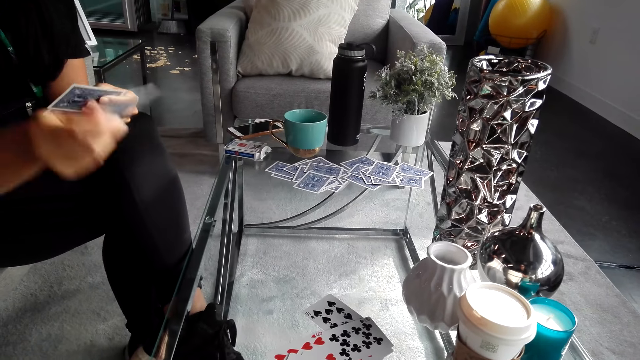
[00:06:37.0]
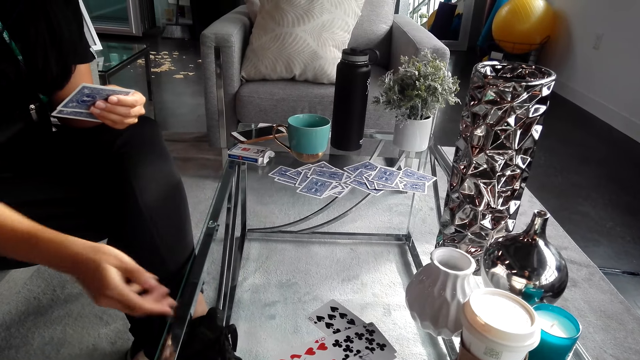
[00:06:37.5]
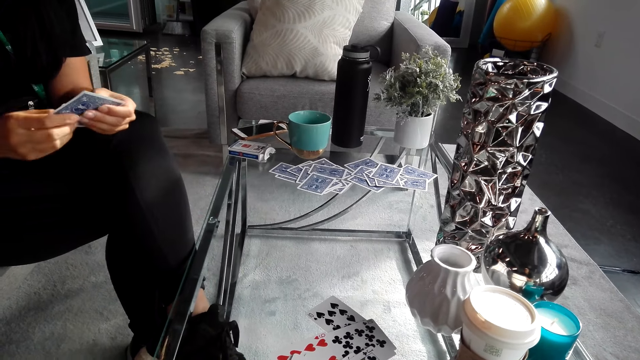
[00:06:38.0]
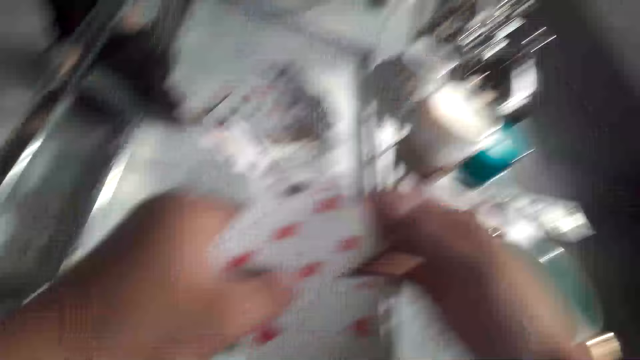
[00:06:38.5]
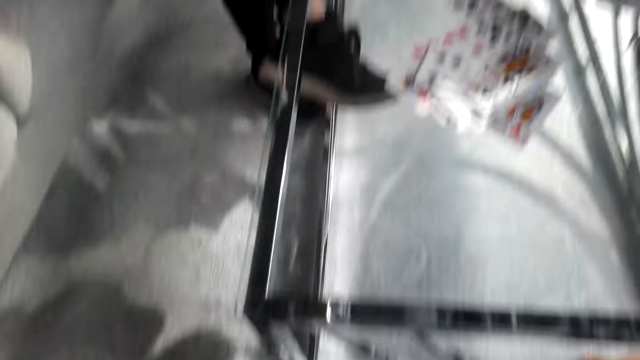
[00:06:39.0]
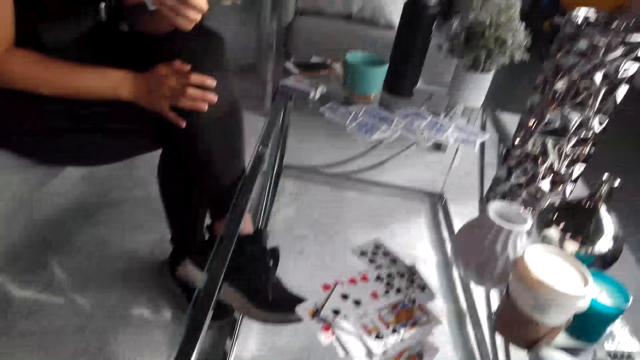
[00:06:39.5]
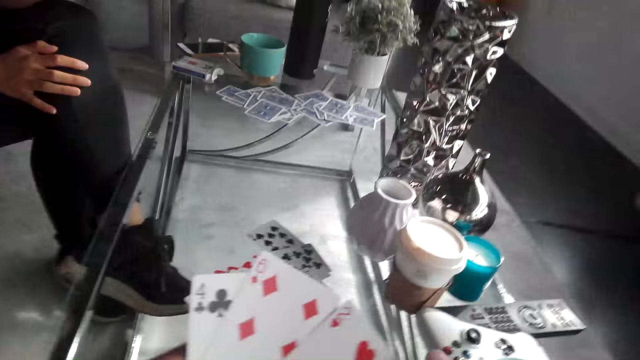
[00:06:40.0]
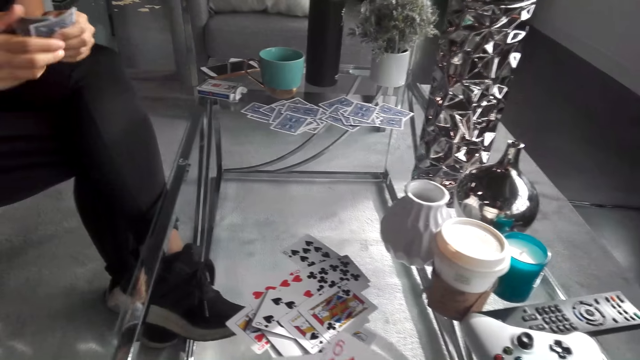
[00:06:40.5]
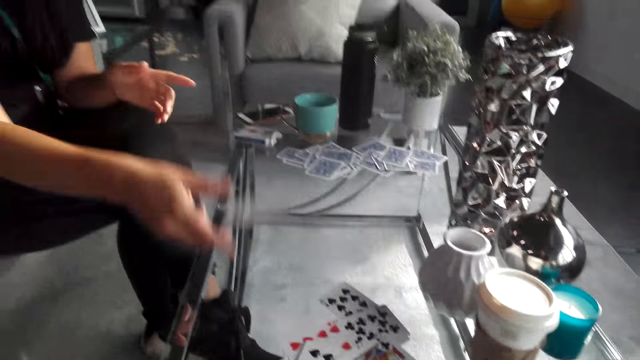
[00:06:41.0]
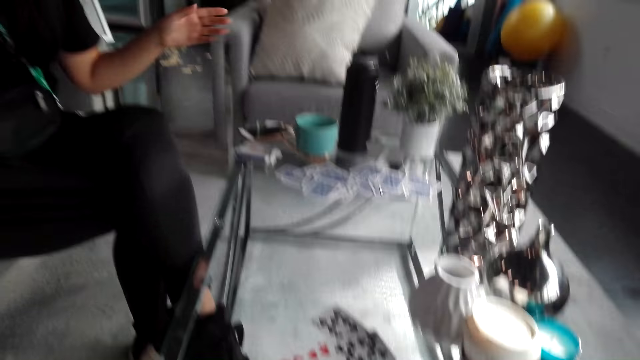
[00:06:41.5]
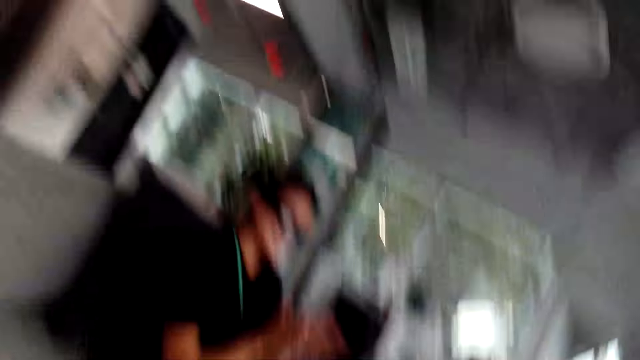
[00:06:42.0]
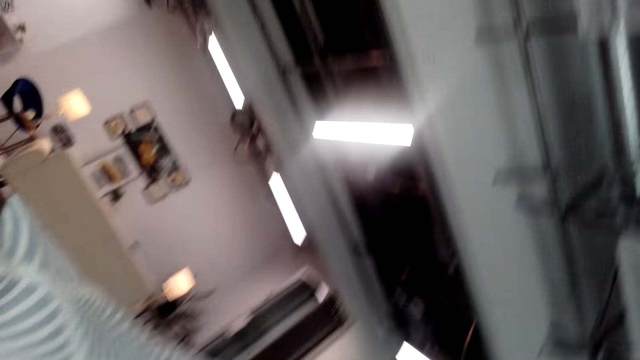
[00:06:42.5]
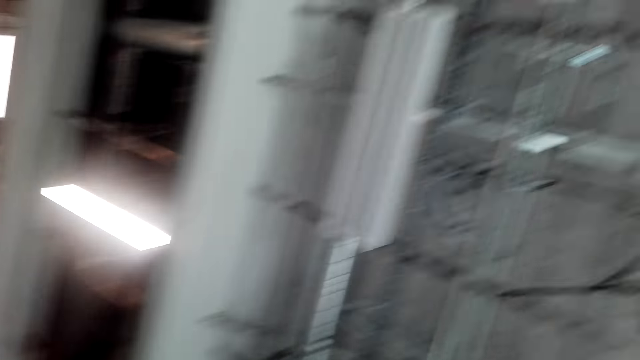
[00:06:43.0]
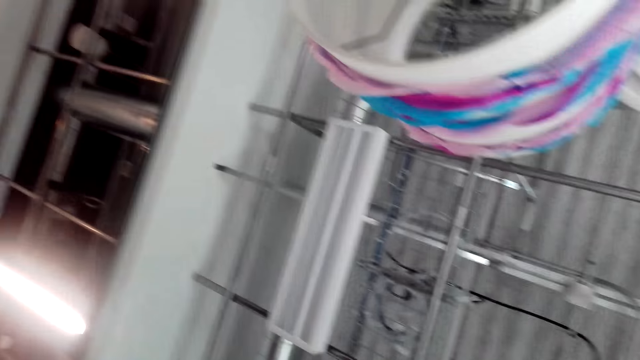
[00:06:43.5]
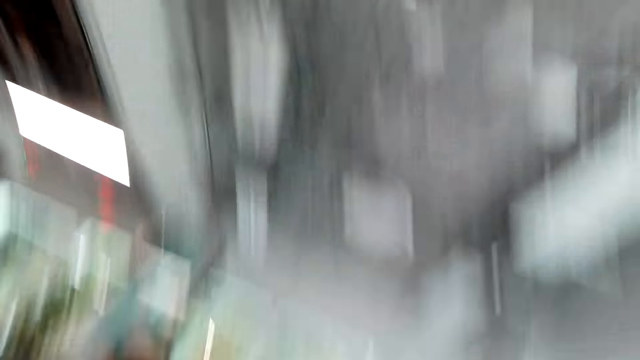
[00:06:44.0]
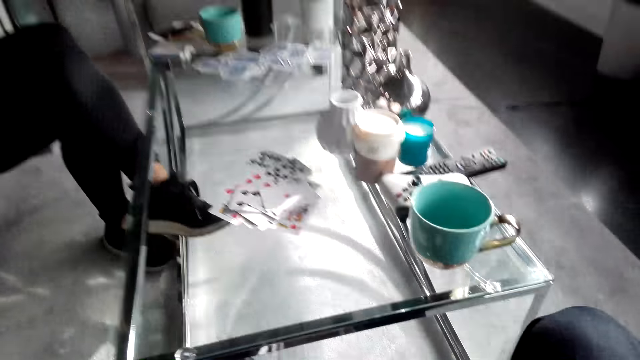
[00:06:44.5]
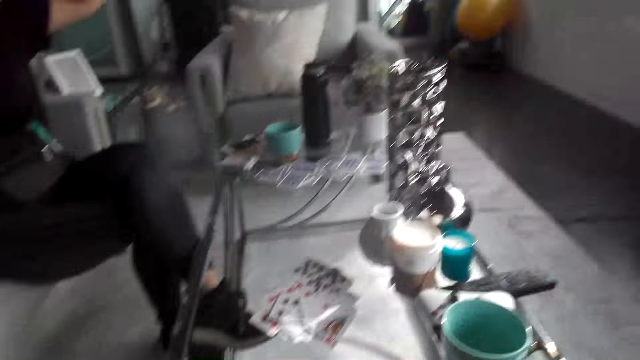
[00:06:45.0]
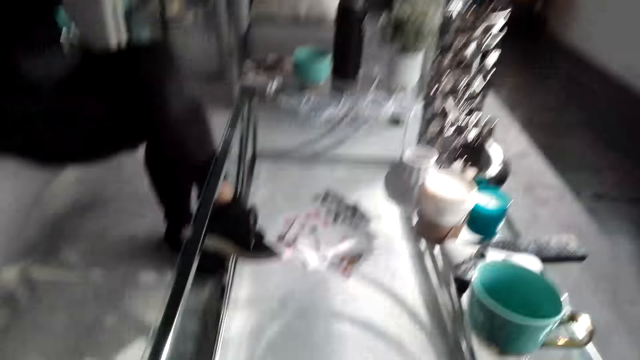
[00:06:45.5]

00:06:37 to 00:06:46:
A woman puts playing cards on the table. The camera wearer turns to the side. They hold playing cards. The woman puts the playing cards on the table. The woman converses with the camera wearer. The camera wearer turns around. They look around the house.

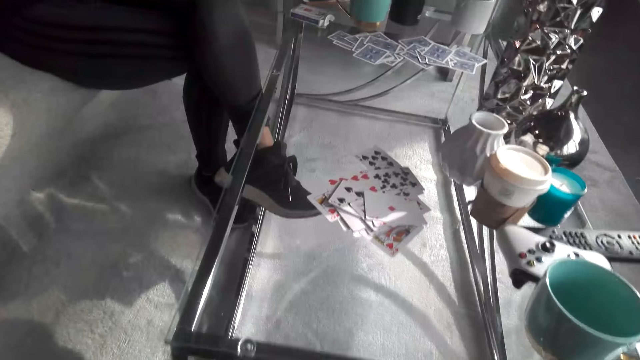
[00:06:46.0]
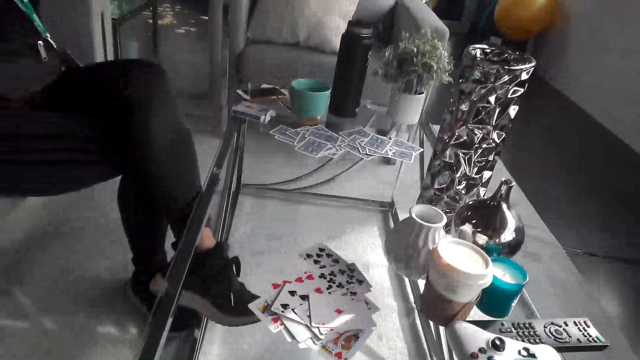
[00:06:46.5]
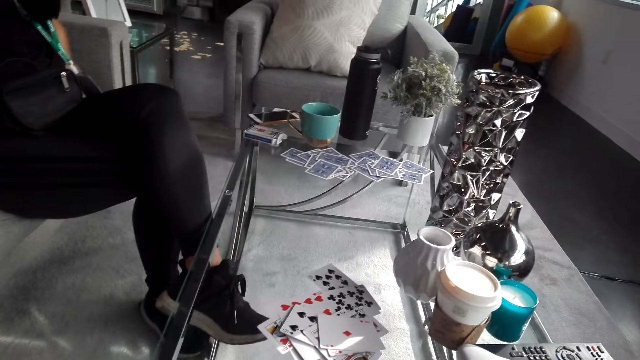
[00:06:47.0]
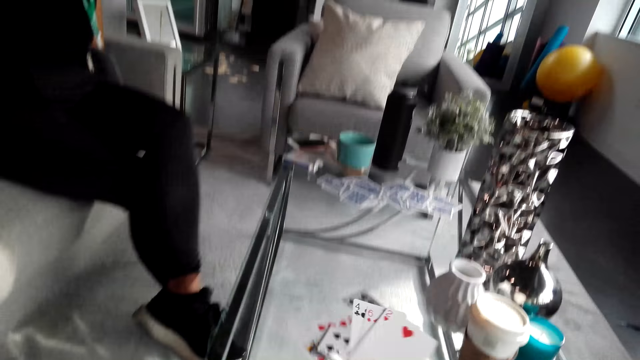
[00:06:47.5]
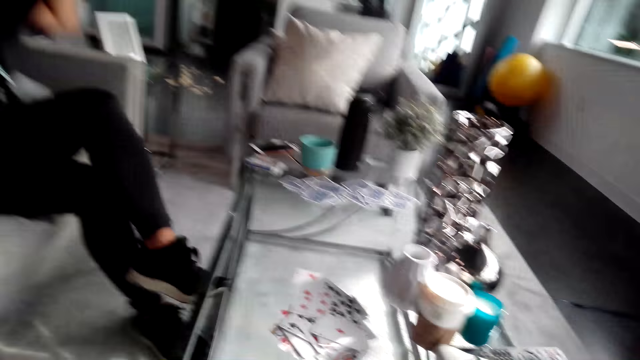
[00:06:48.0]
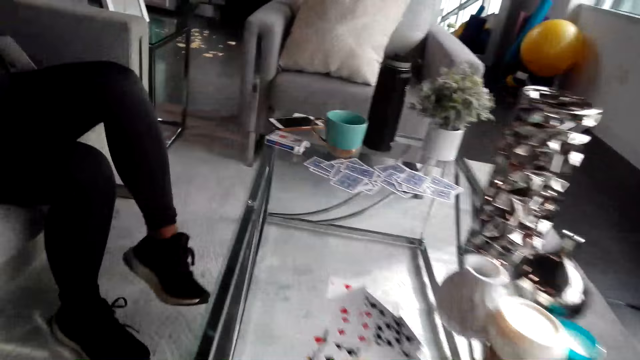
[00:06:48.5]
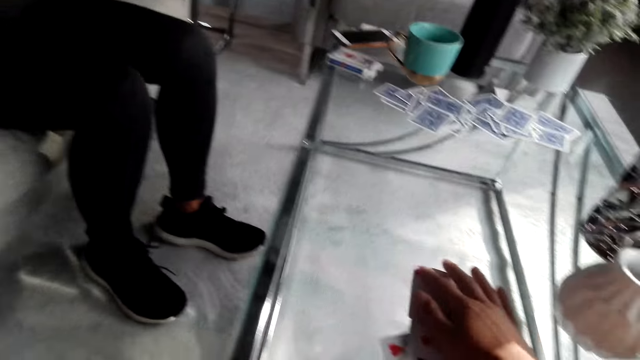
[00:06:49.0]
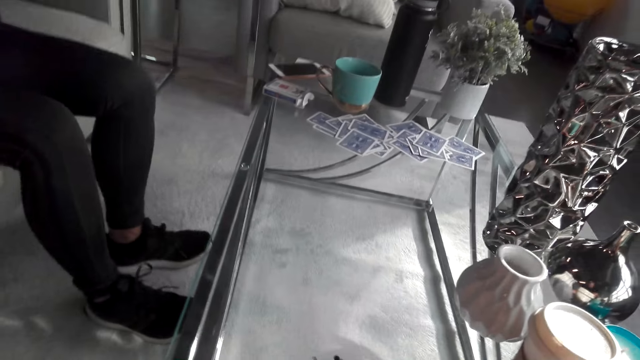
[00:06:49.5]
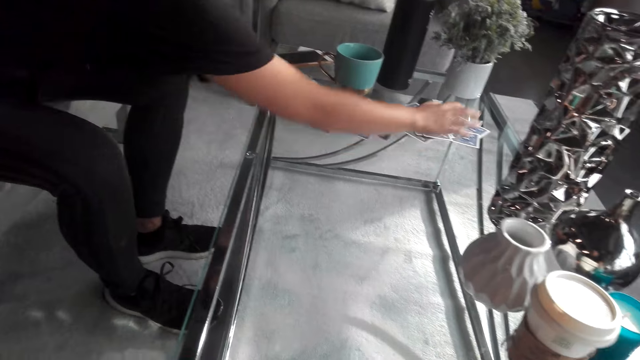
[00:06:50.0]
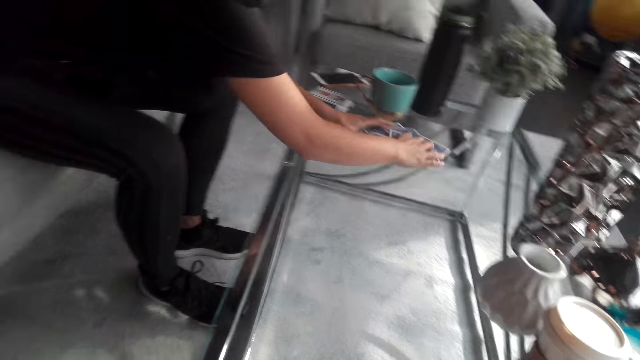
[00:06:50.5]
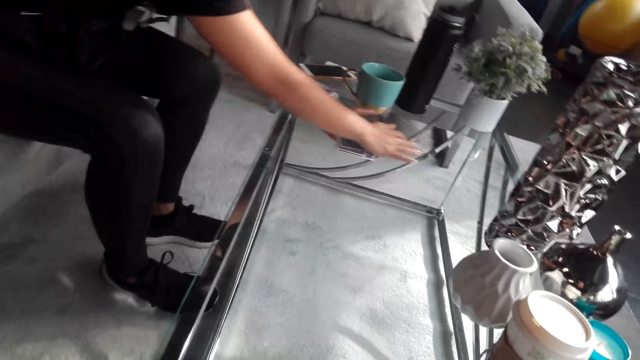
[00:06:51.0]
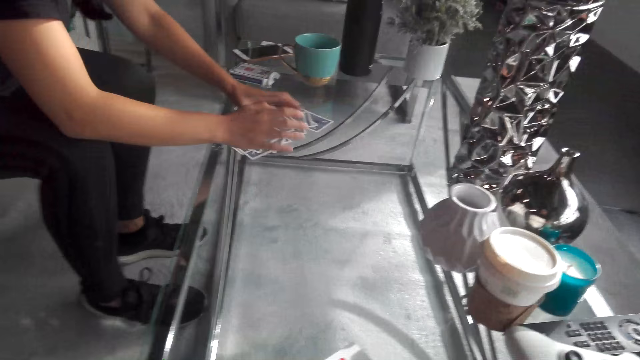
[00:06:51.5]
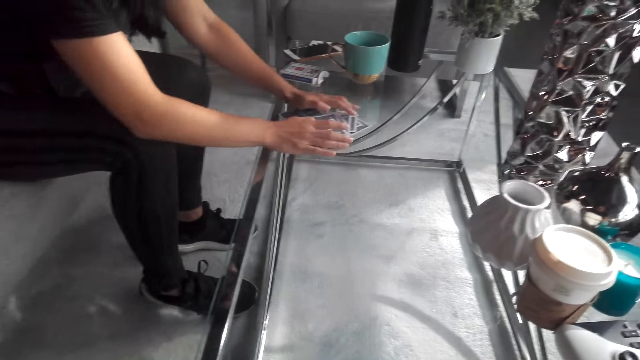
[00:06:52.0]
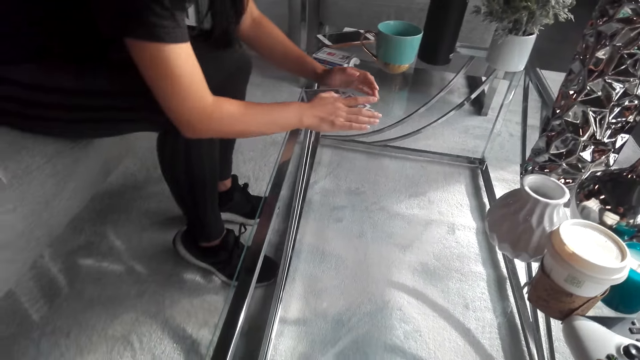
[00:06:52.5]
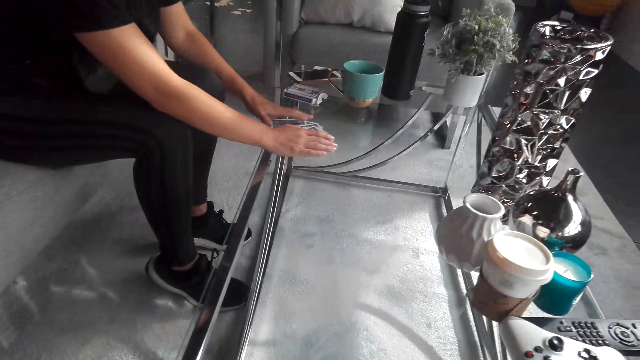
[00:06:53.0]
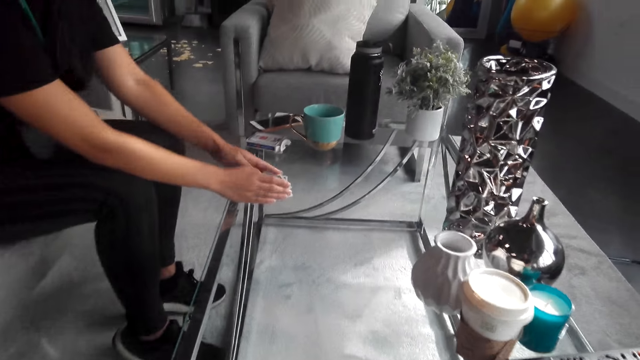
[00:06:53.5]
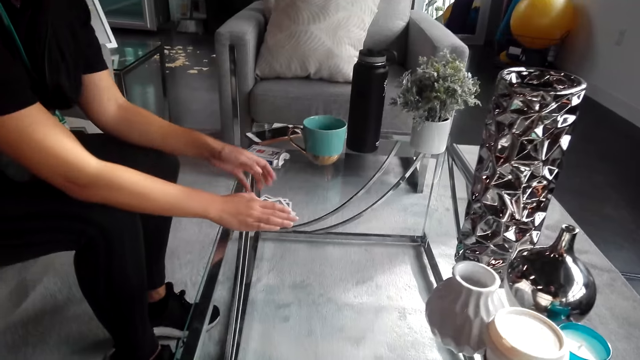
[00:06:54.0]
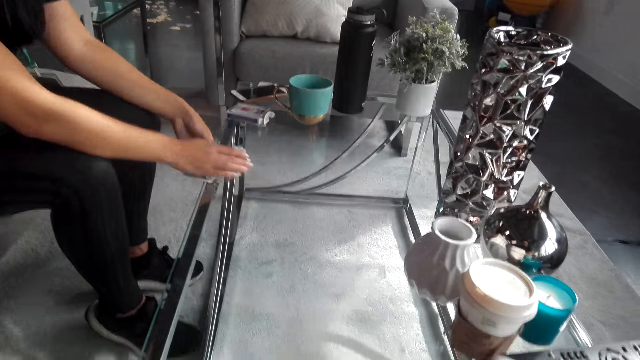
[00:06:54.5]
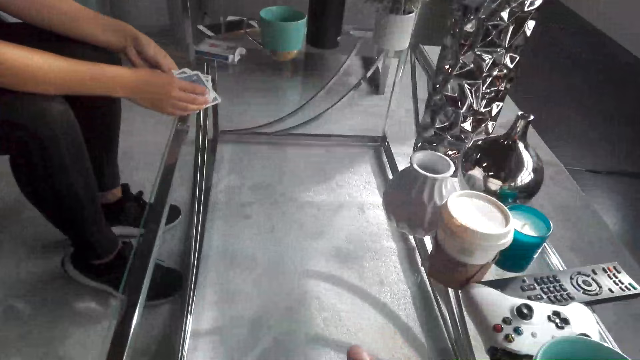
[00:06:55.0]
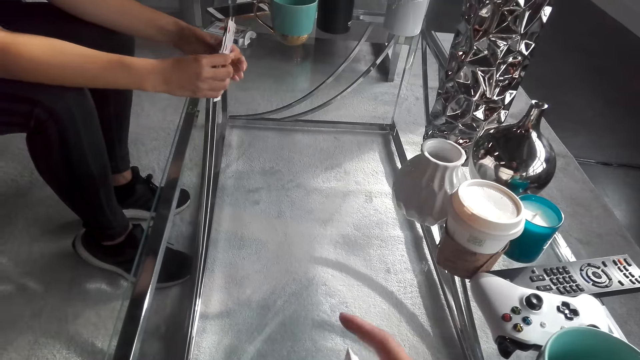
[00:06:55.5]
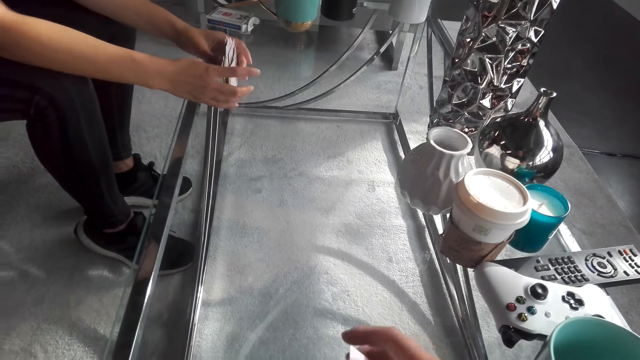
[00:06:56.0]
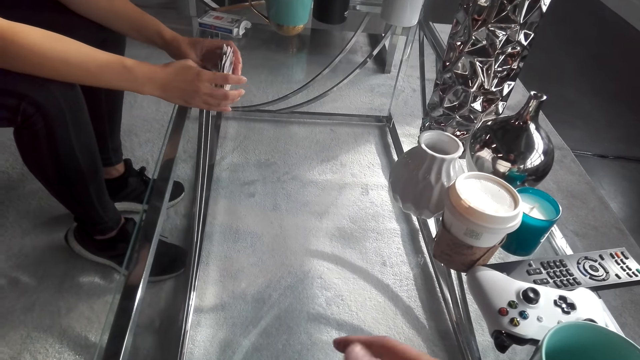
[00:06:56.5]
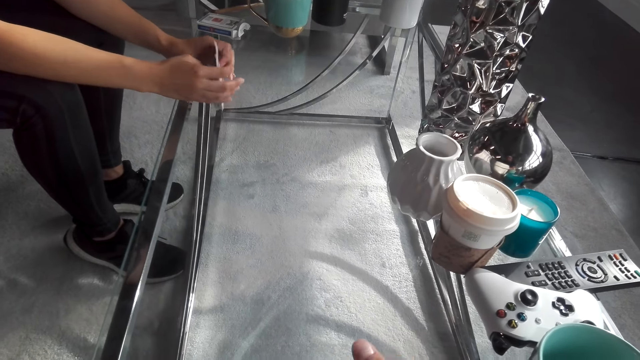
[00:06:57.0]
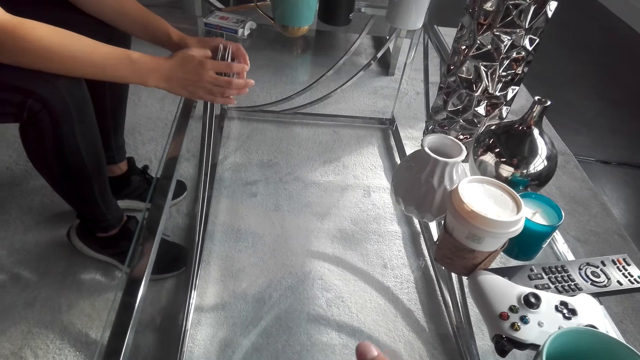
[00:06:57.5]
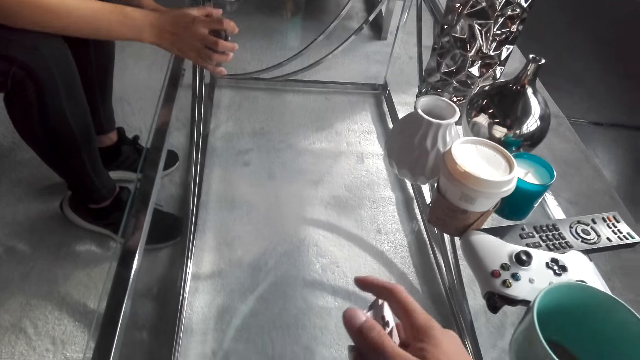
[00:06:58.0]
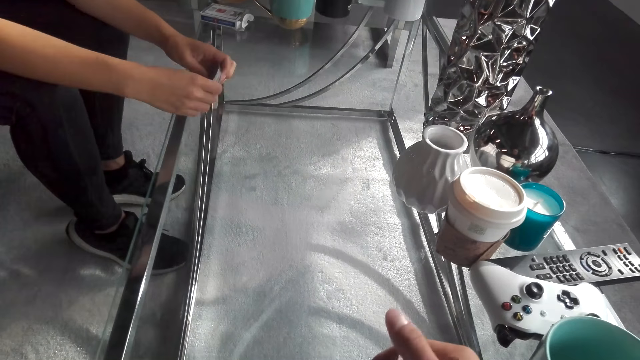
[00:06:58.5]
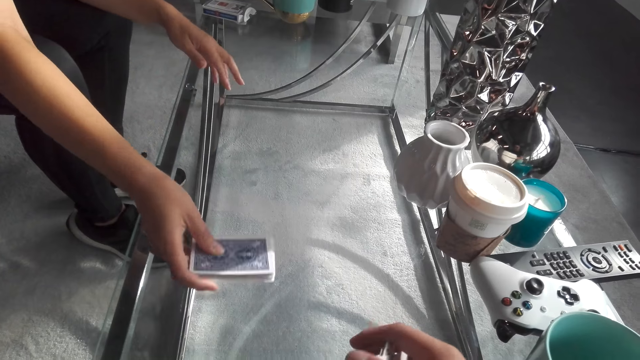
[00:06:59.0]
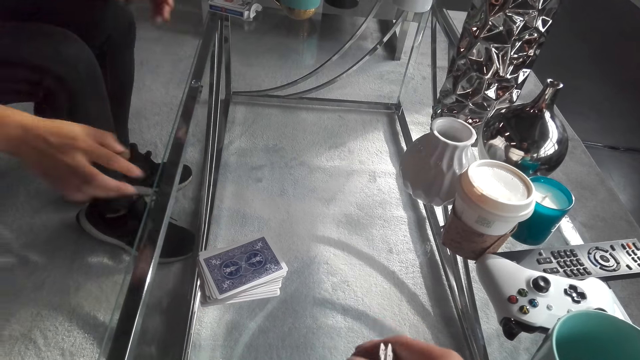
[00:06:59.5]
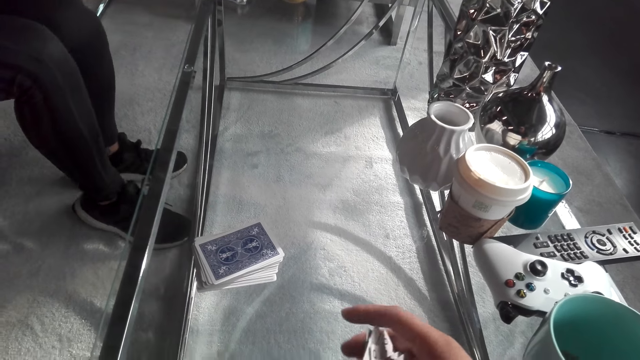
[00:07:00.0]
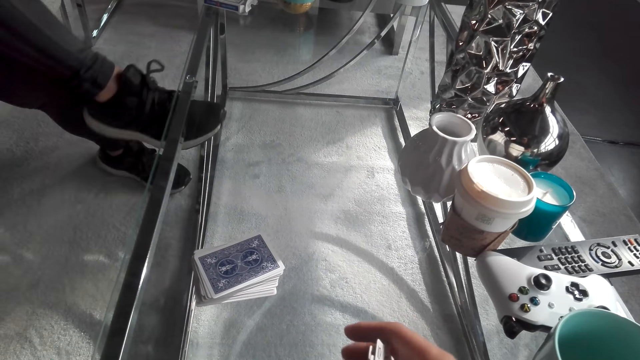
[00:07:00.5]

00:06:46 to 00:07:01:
The camera wearer converses with a woman. They pick up the cards on the table. The woman picks playing cards on the table. The woman shuffles the playing cards on the table and puts the playing cards on the table.
